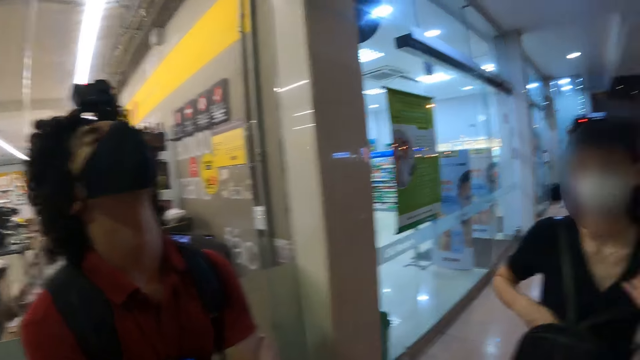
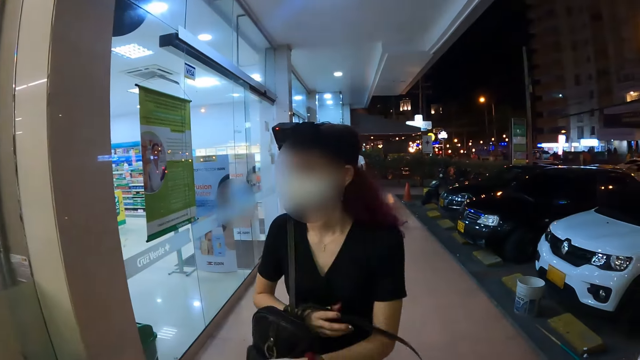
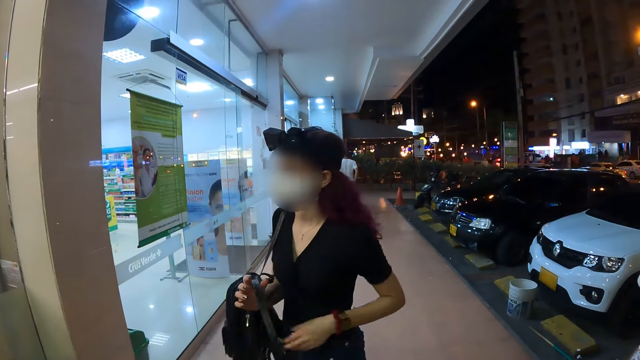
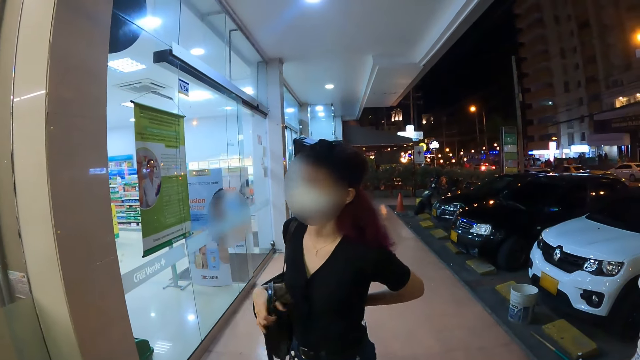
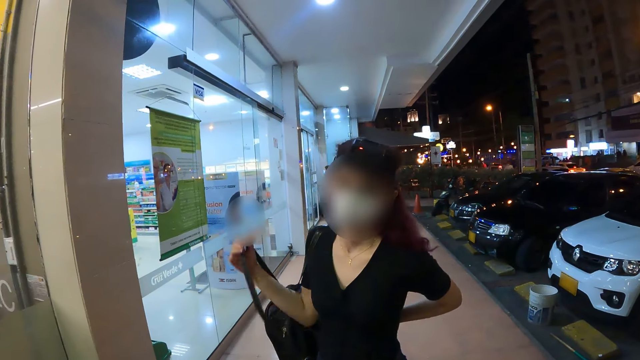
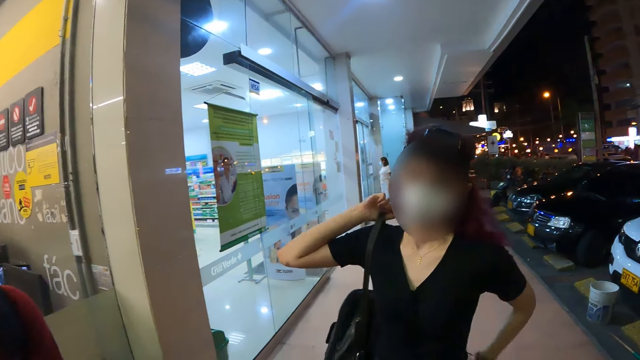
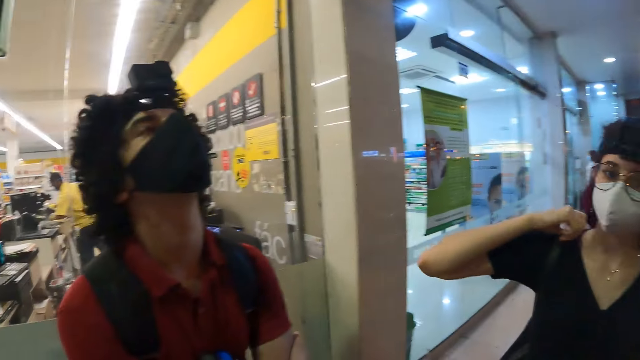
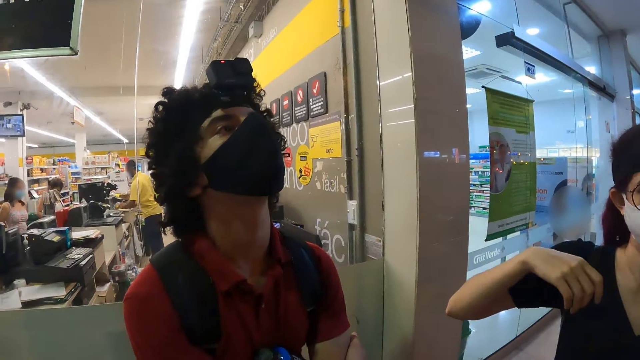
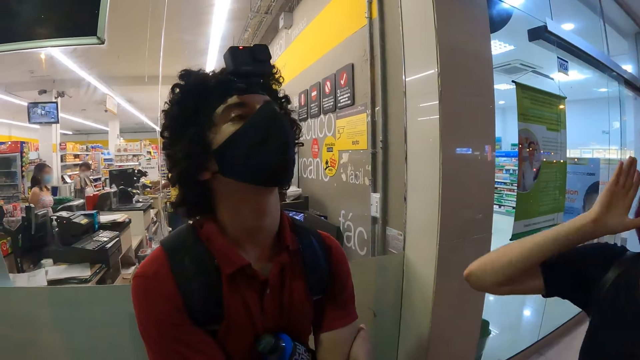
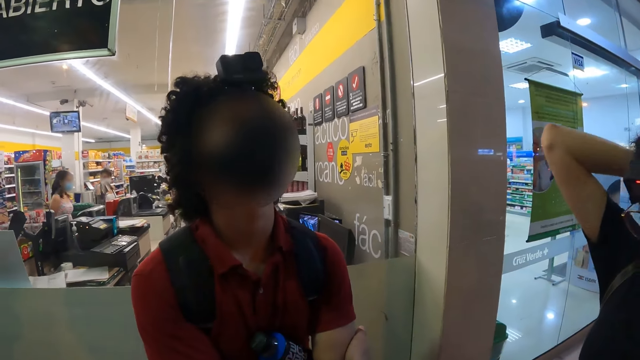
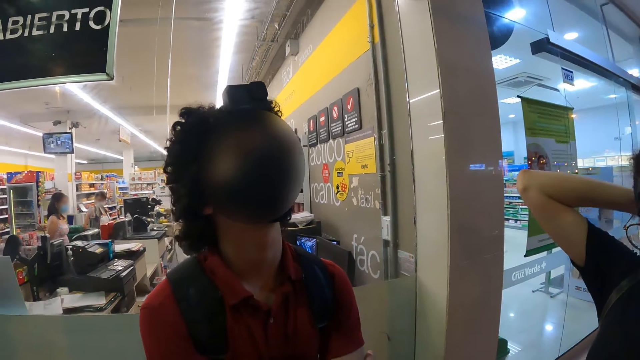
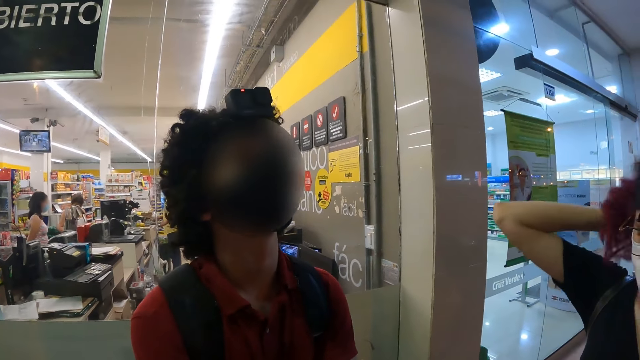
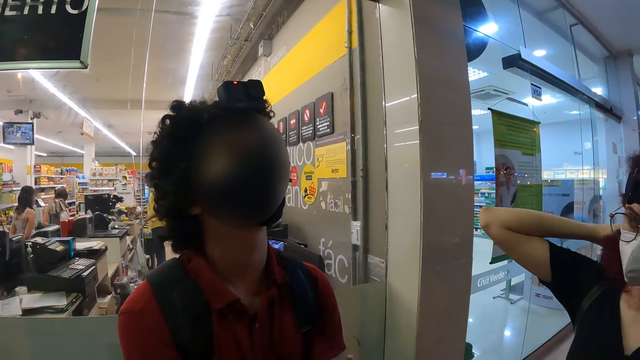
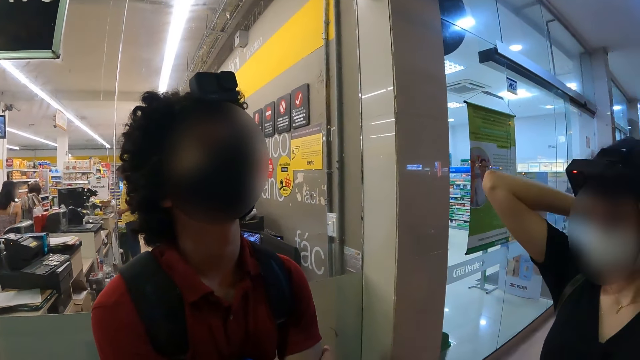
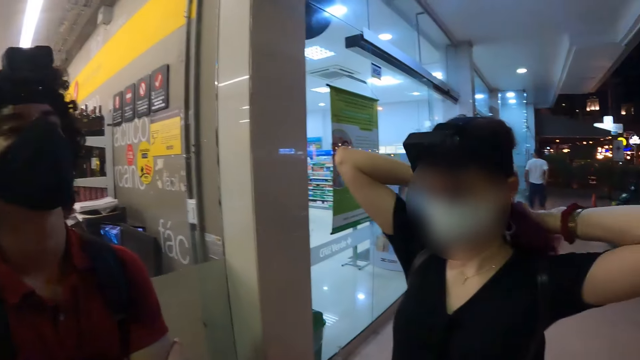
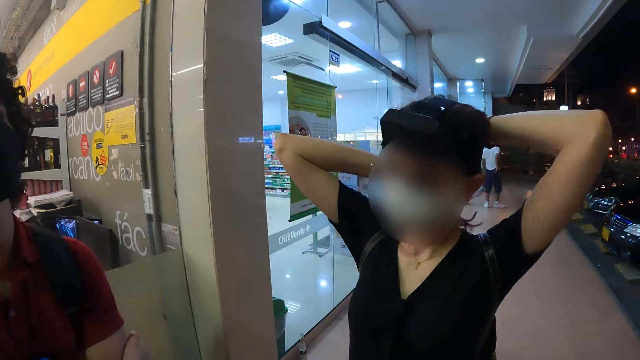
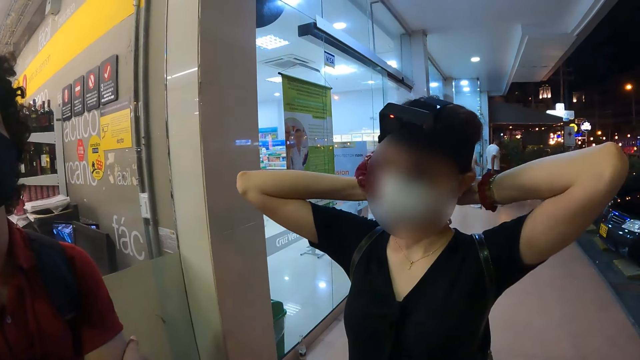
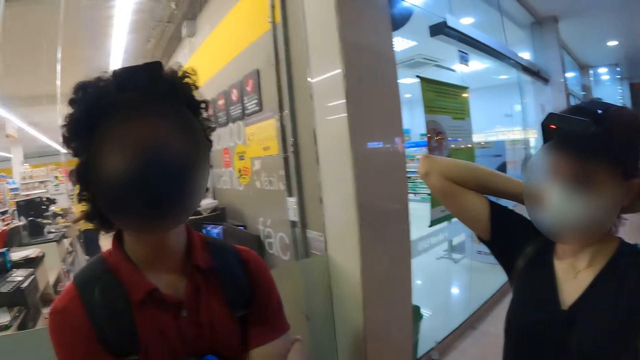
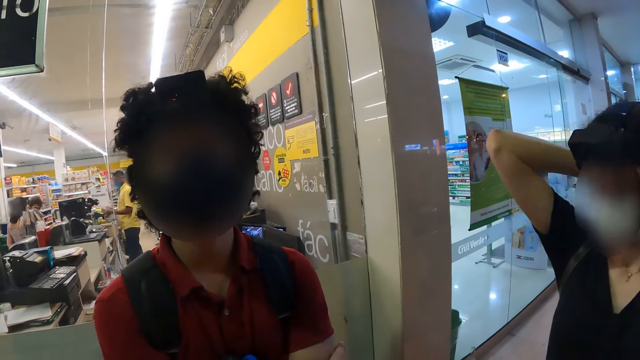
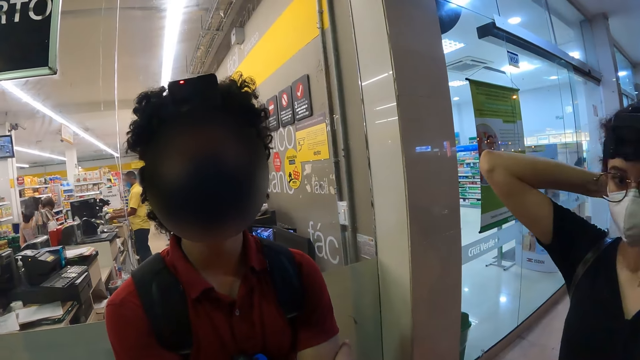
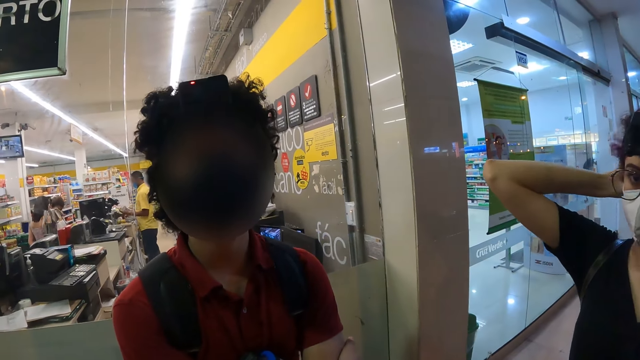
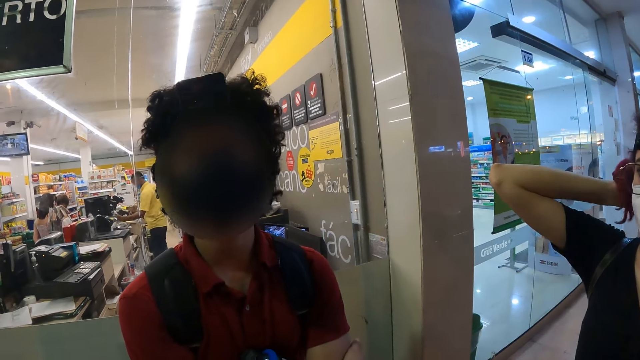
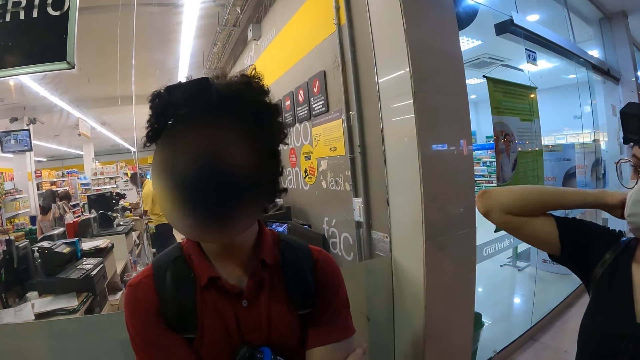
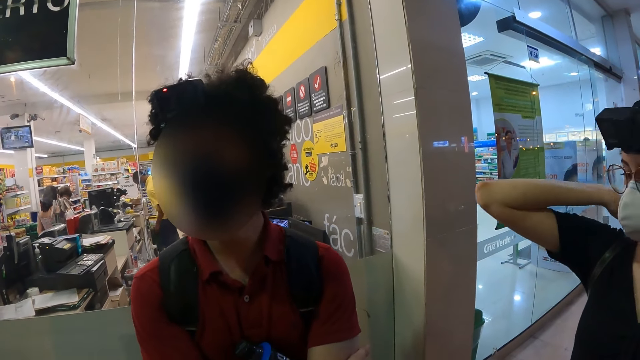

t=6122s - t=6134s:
A woman removes the backpack from her chest with her right hand. The woman carries the bag on the back. The camera wearer hangs the backpack on her back with both hands. She turns towards a man. The woman packs her hair with both hands. The camera wearer turns towards the woman. She talks to the man and turns towards the man.

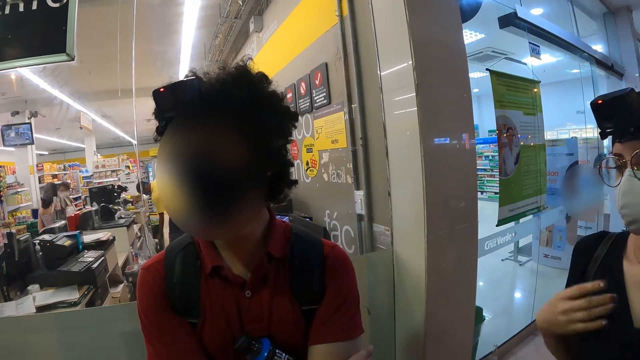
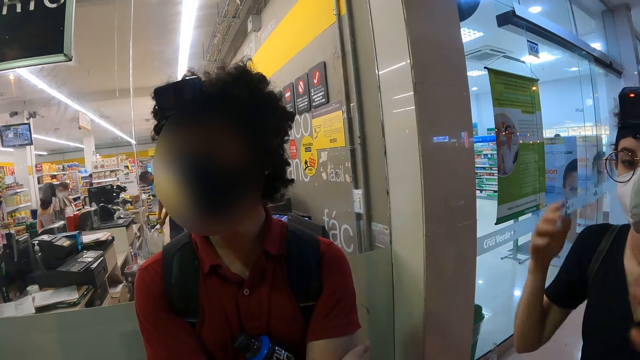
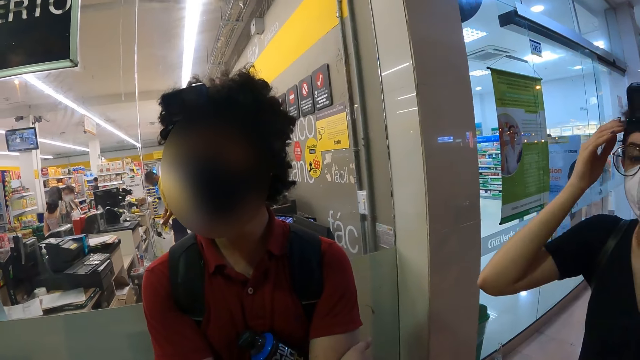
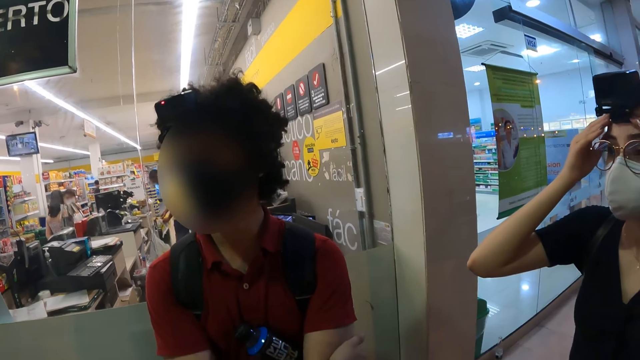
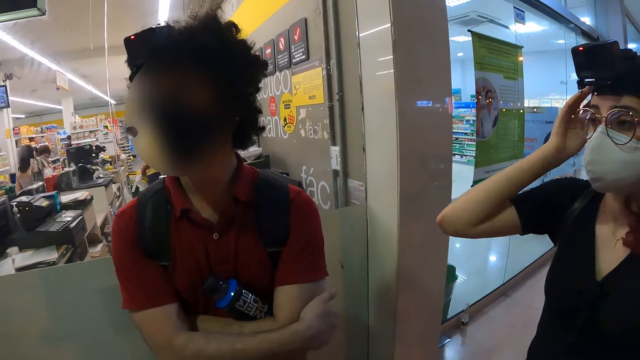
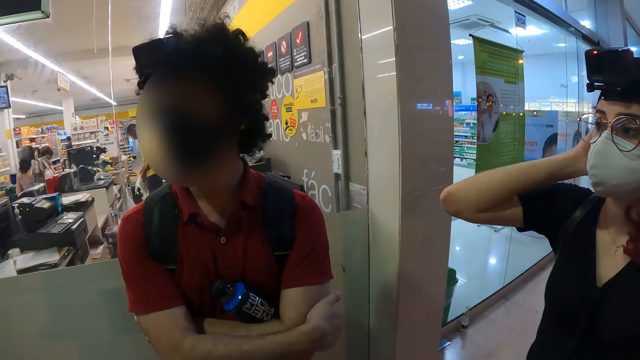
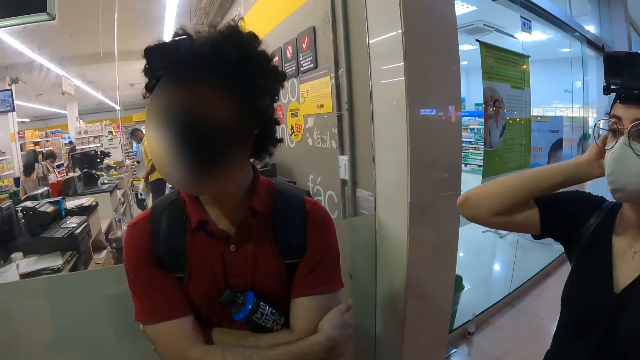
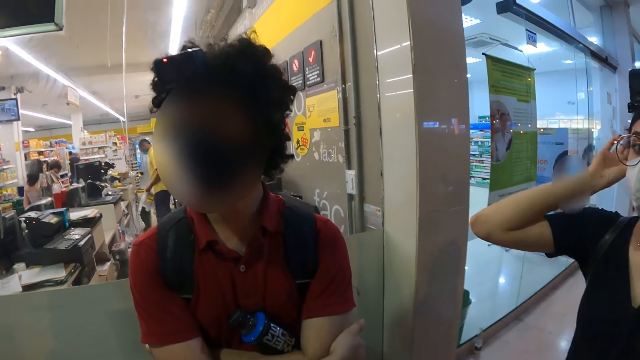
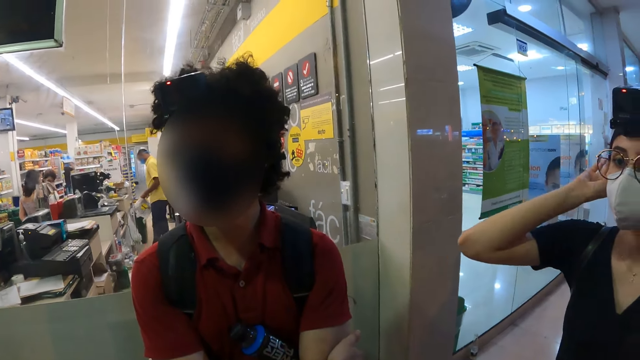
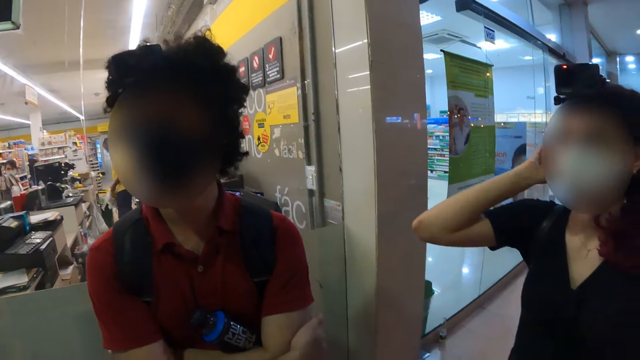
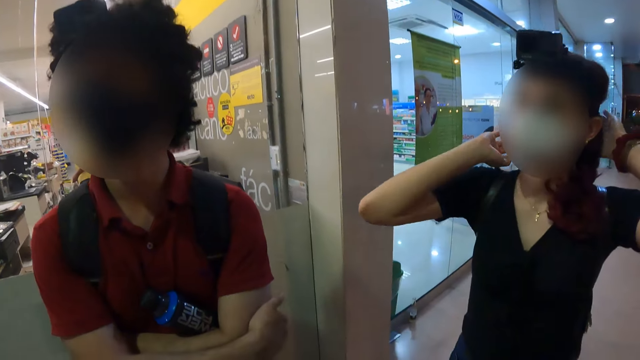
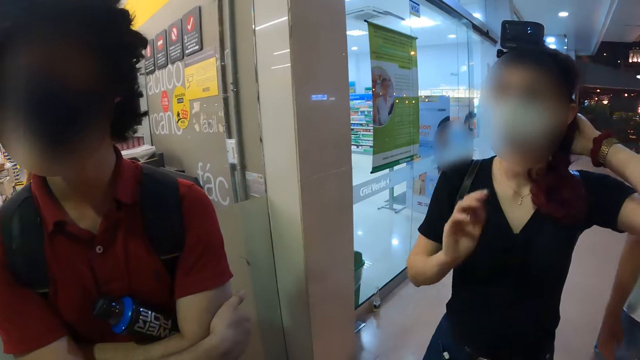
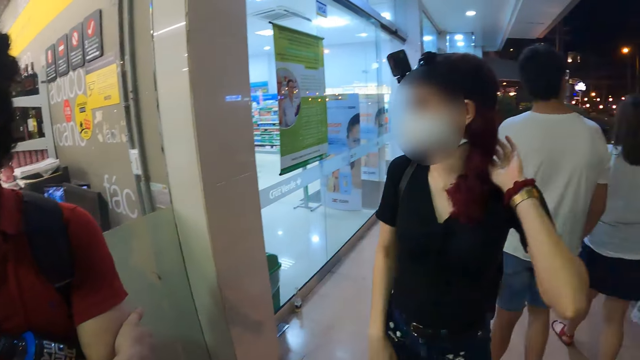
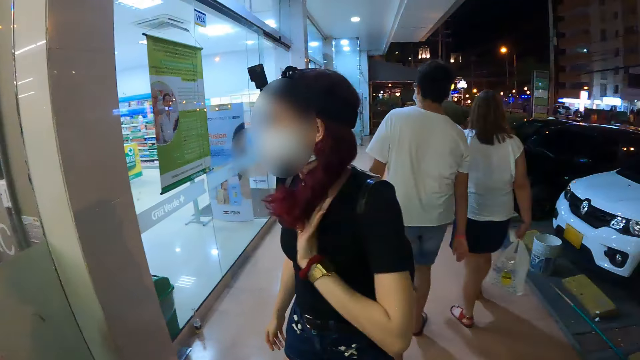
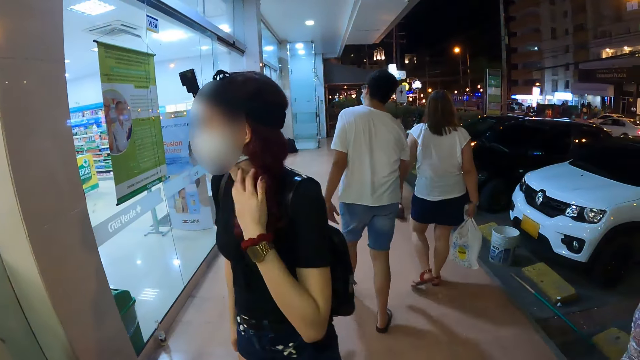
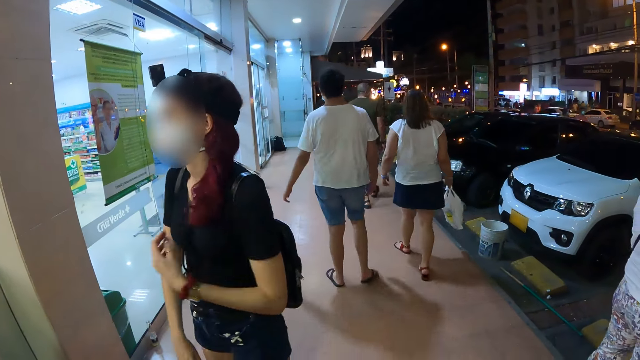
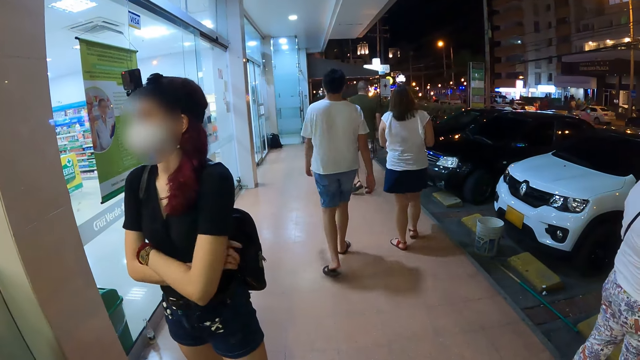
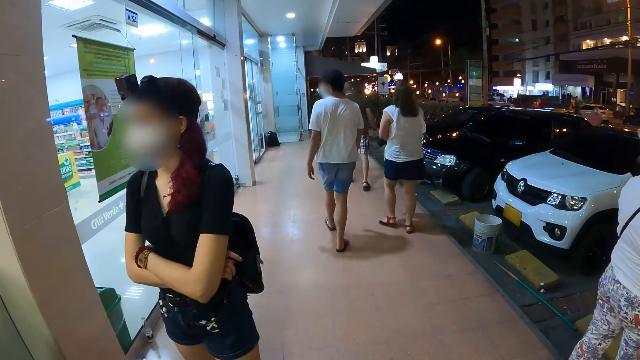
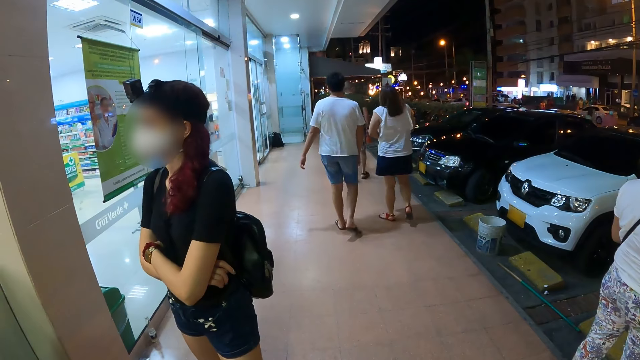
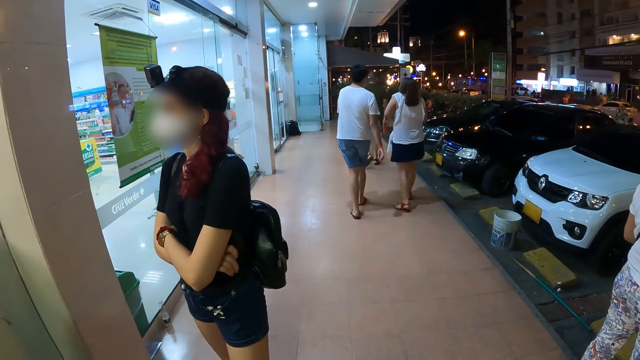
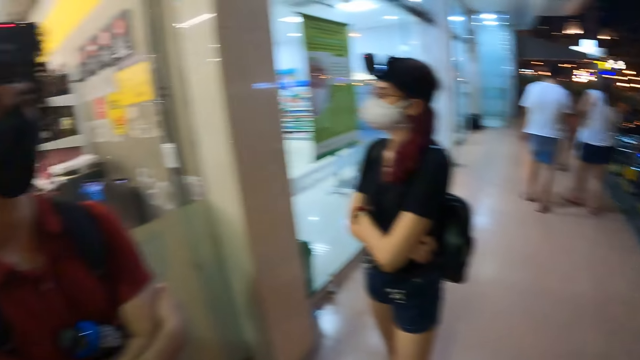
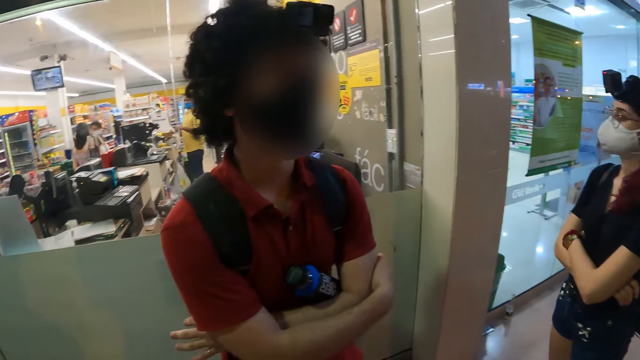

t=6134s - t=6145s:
A woman removes both hands from her hair. The woman touches her face with both hands. The woman touches her hair with both hands. The woman removes her right hand from her hair. The camera wearer turns towards another woman, a man and a third woman. They look around. The third woman carries a nylon bag with her right hand. The first woman removes her left hand from her hair. The first woman folds her hands.
